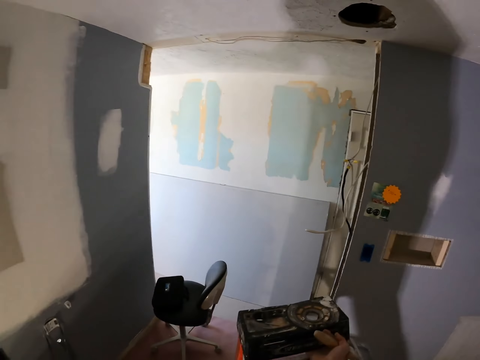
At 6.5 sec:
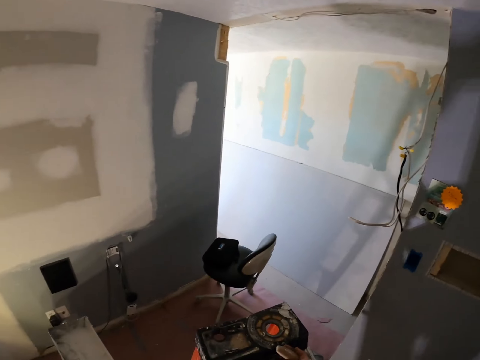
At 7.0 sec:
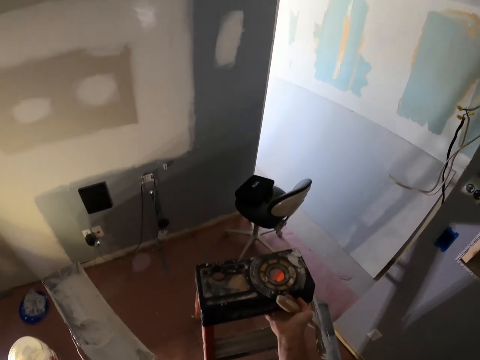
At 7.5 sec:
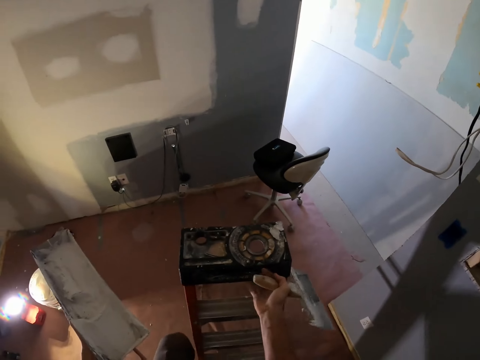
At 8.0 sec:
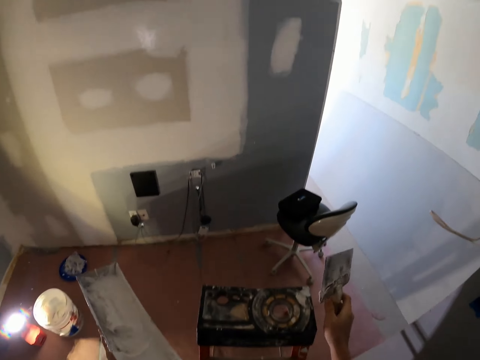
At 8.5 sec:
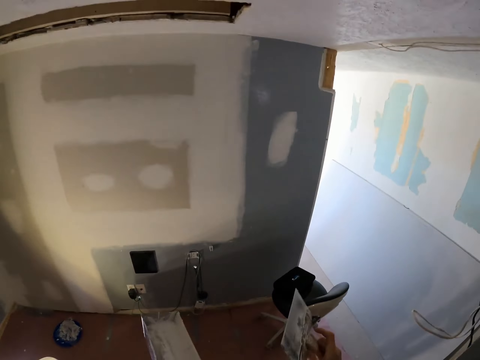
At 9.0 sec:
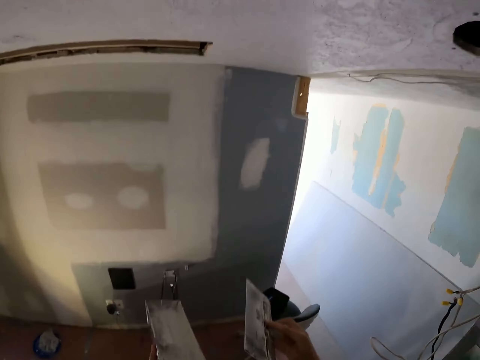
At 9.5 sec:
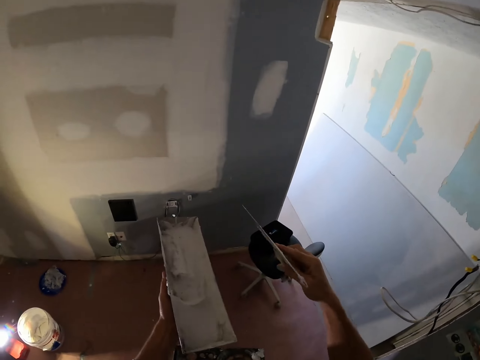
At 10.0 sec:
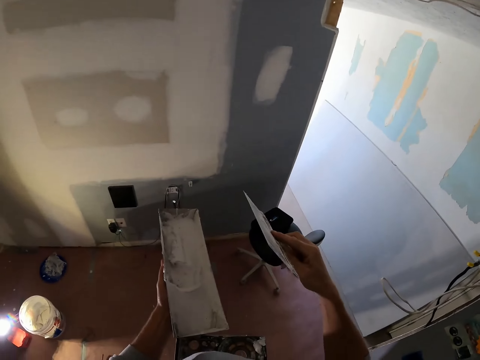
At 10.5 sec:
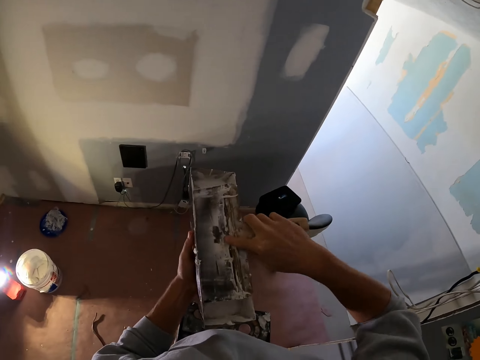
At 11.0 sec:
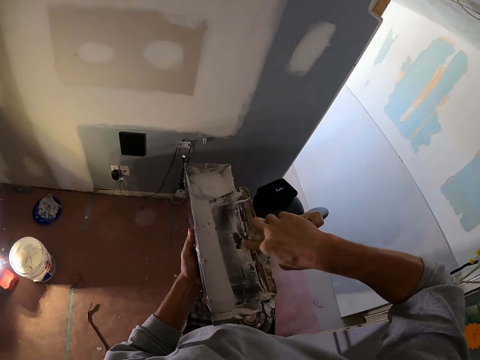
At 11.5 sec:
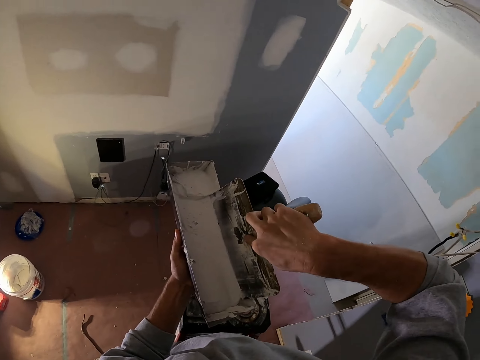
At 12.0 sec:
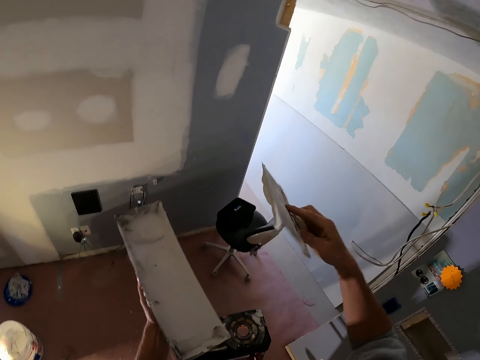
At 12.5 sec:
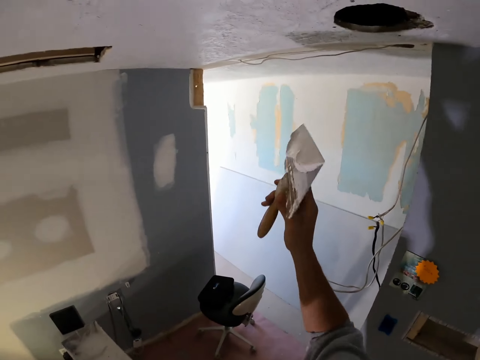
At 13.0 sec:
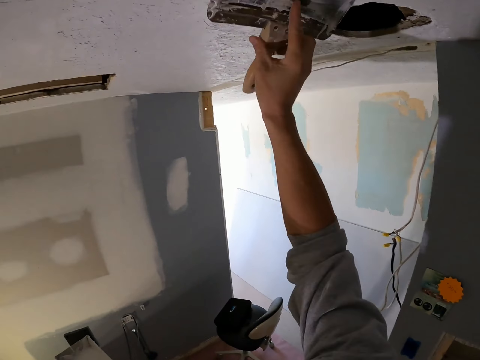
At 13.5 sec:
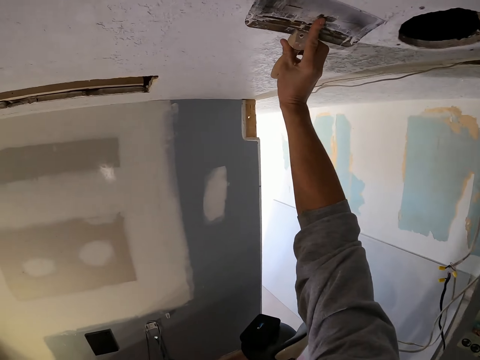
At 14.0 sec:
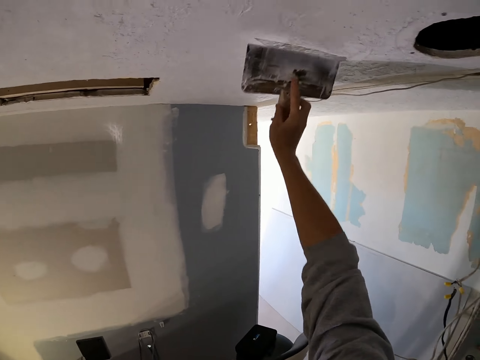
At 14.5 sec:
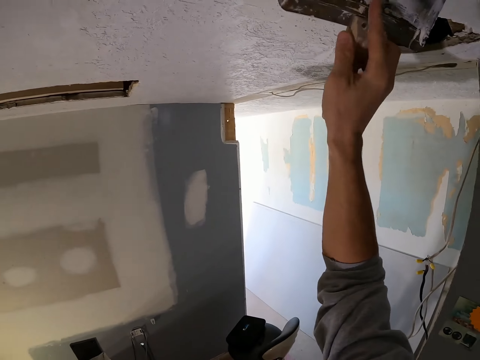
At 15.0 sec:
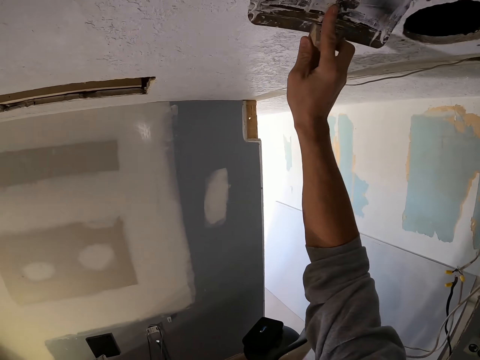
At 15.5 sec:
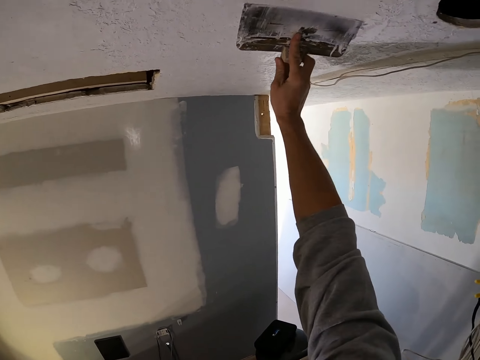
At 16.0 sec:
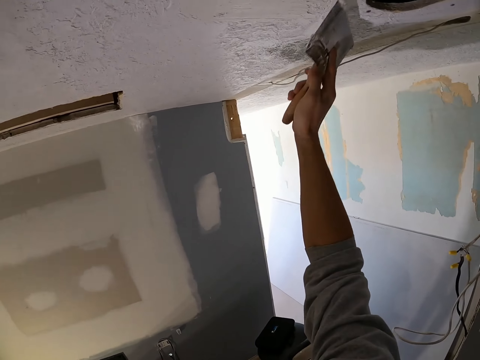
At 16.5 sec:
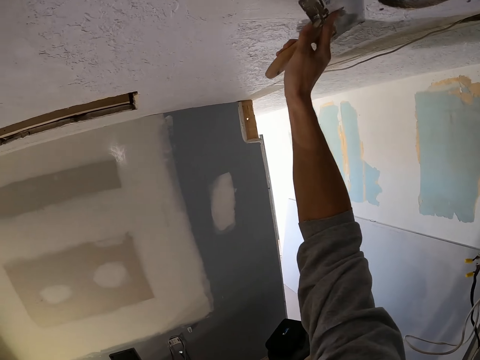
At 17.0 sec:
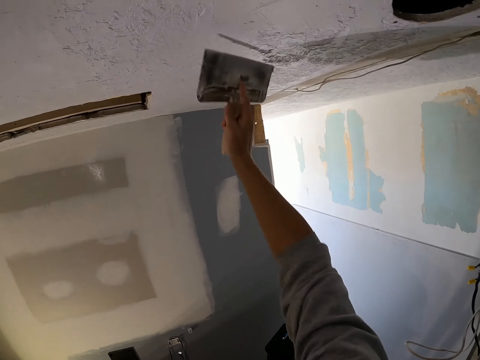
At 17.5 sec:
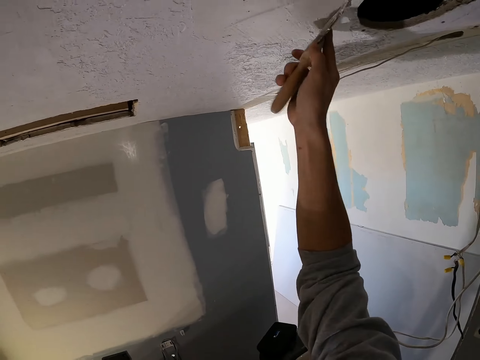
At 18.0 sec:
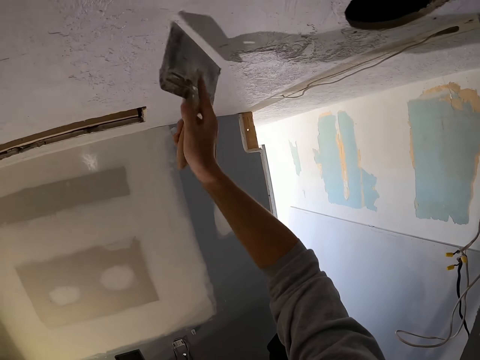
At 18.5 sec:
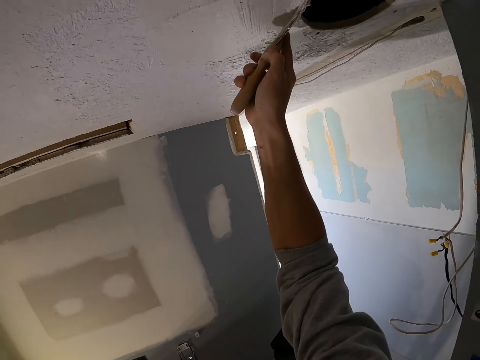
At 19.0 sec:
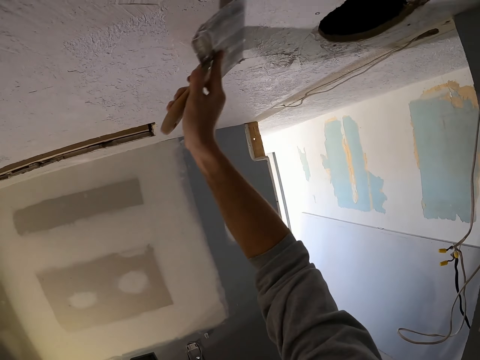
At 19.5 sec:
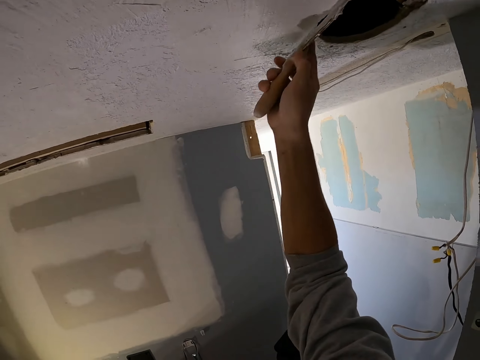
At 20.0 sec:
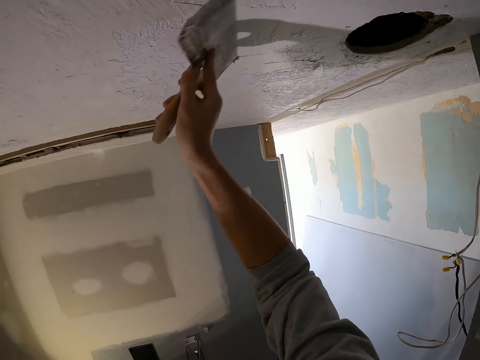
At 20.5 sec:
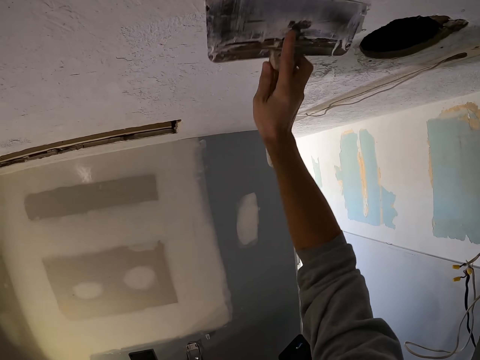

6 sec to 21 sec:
The camera wearer looks around the room. They rub the brush on the paint. They pick paint on the paint tray. They apply the paint on the wall.

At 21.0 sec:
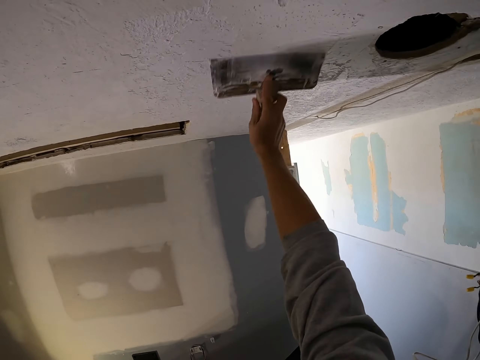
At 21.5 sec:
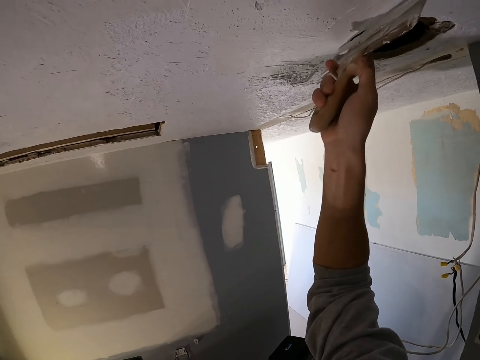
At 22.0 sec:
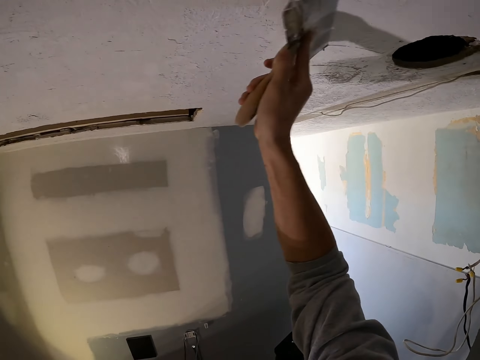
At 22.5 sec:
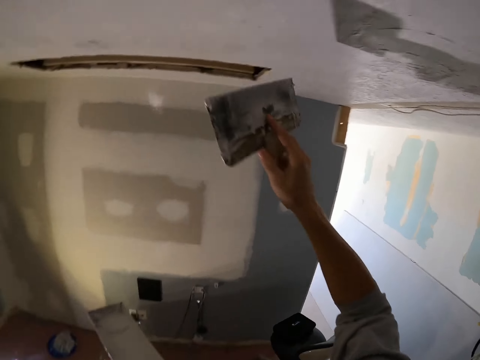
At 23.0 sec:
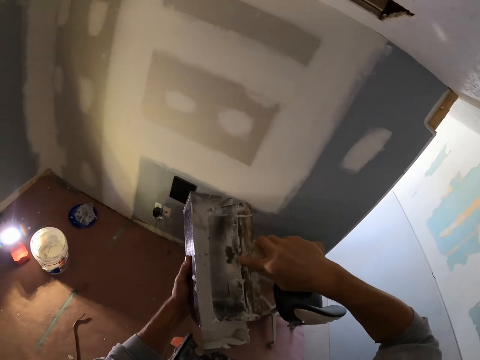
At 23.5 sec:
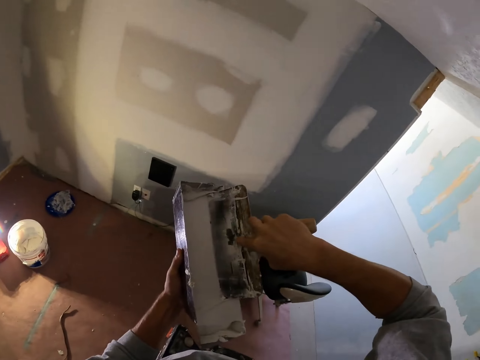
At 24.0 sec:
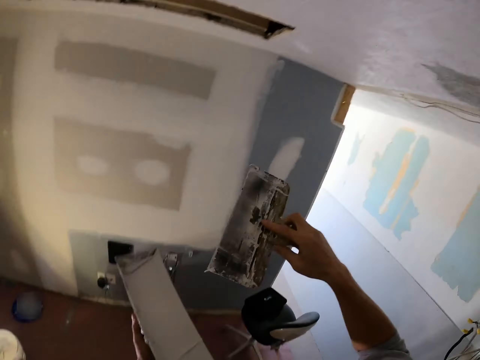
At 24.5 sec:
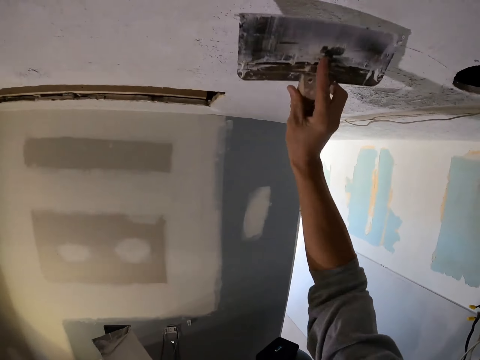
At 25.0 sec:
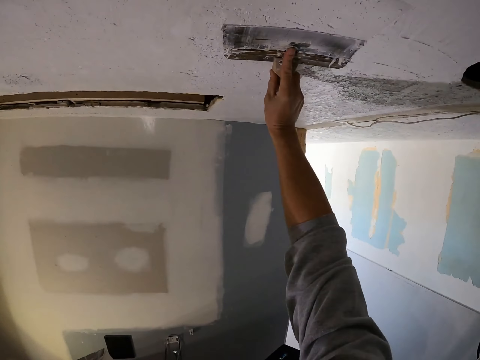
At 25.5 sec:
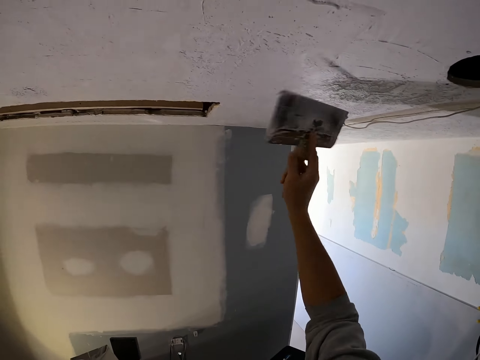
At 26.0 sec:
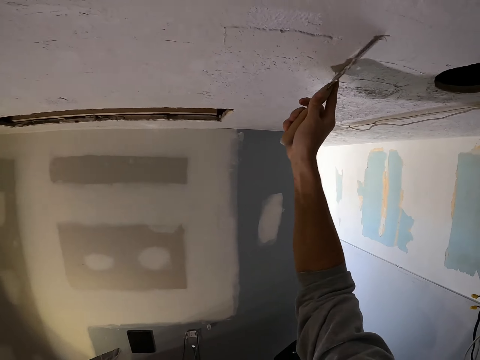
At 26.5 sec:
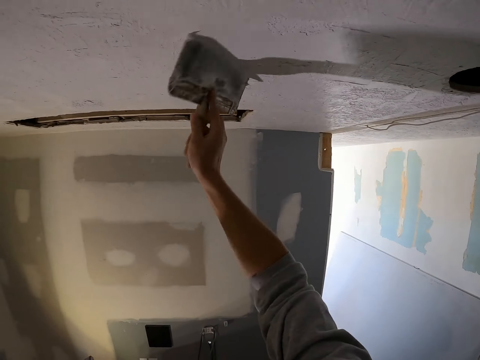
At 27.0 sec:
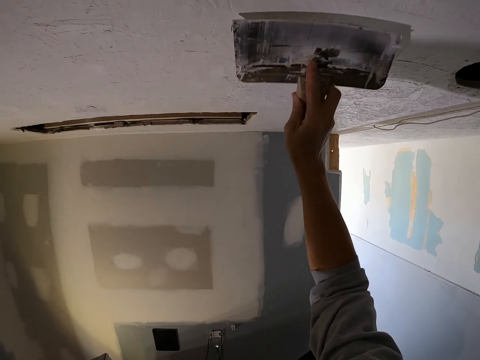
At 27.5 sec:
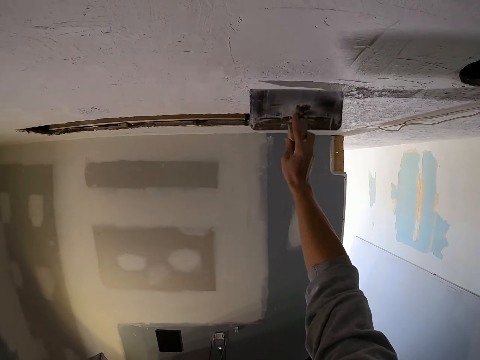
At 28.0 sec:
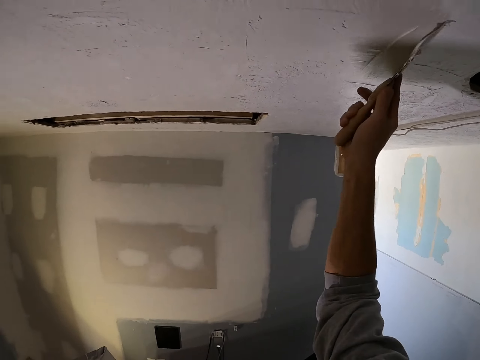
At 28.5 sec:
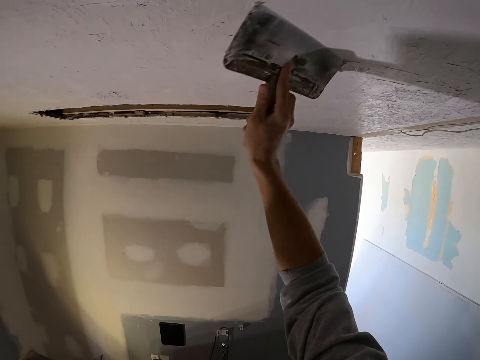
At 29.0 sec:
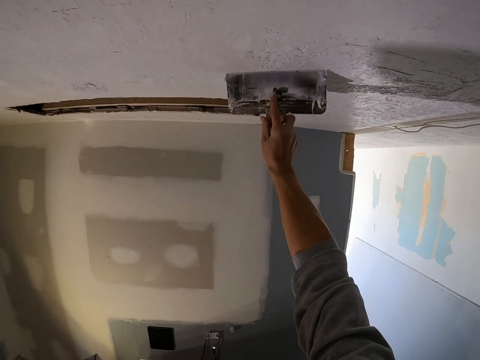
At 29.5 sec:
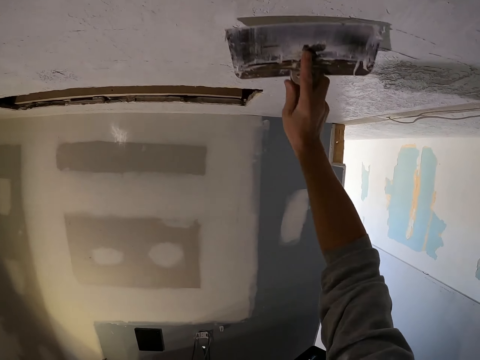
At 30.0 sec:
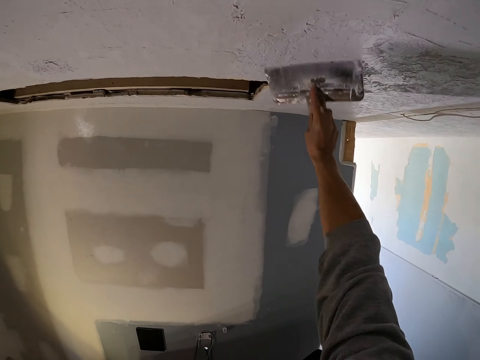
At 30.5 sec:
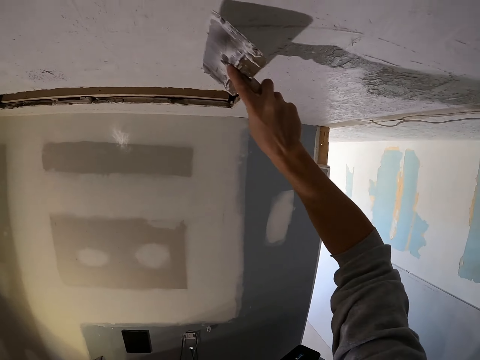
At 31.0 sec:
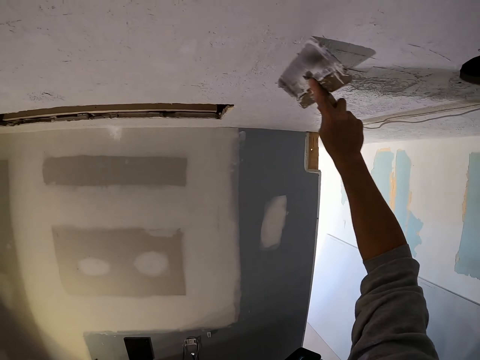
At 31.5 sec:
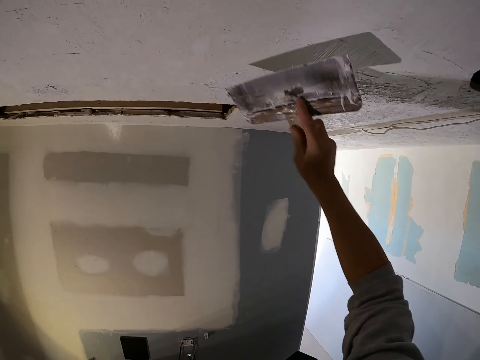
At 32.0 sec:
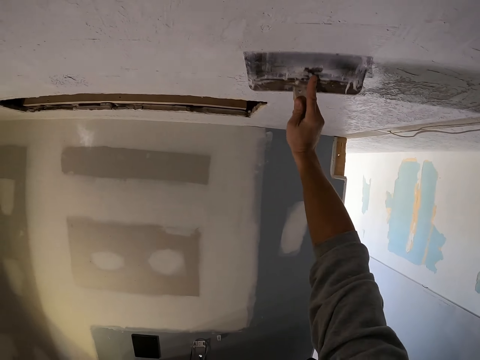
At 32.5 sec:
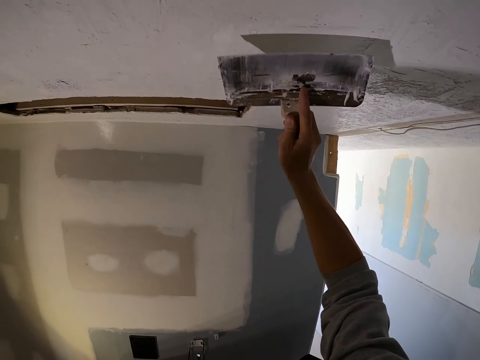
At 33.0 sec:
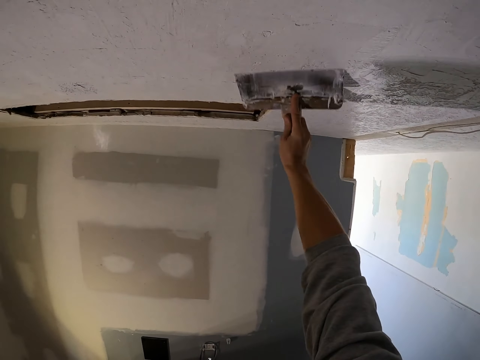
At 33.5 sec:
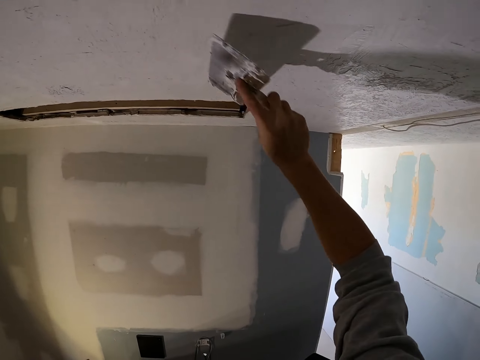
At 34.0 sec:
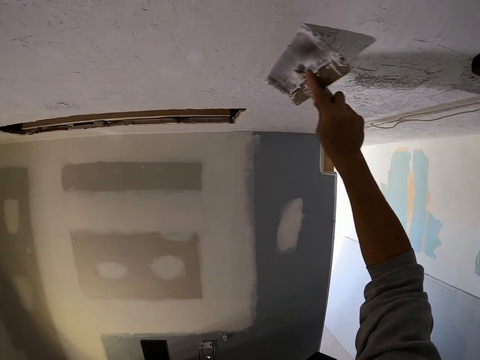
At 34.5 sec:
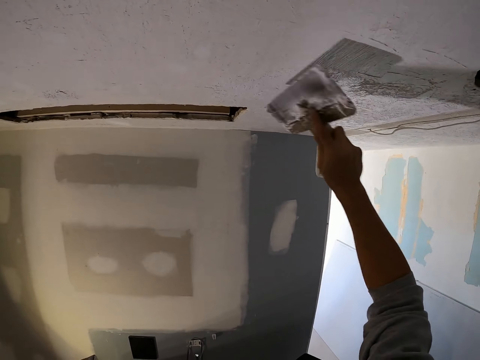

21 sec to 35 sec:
The camera wearer picks paint on the paint tray. They rub the brush on the paint. They apply the paint on the wall.
